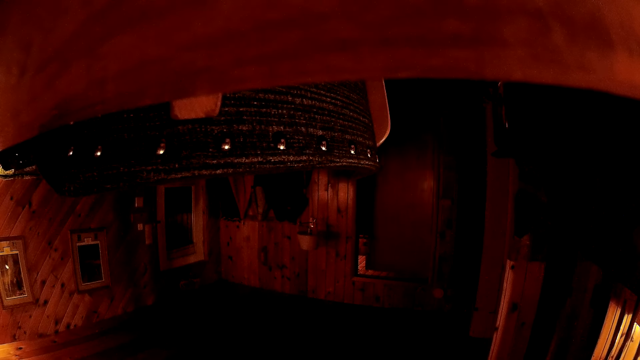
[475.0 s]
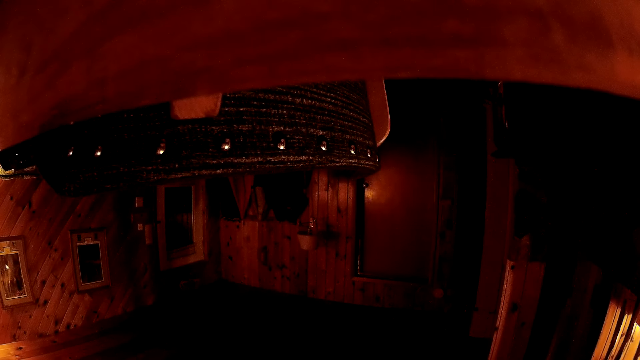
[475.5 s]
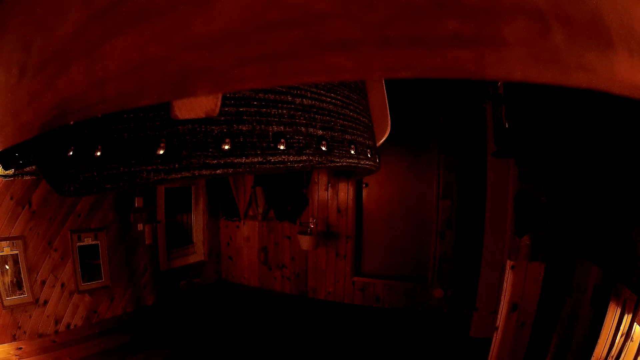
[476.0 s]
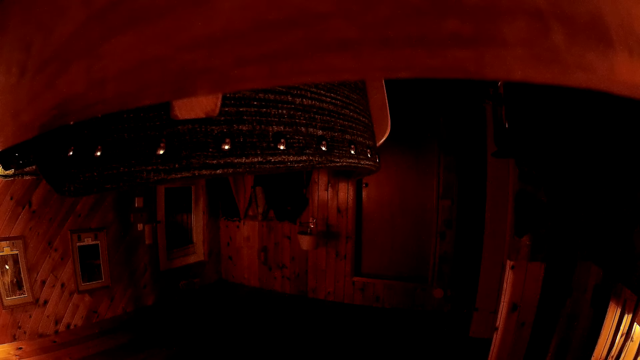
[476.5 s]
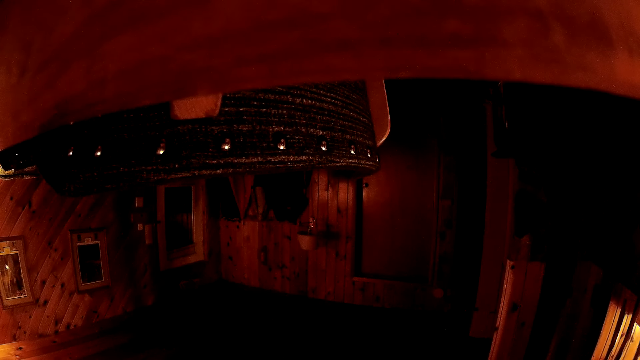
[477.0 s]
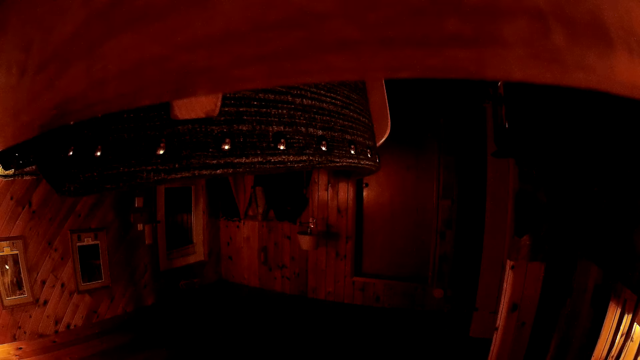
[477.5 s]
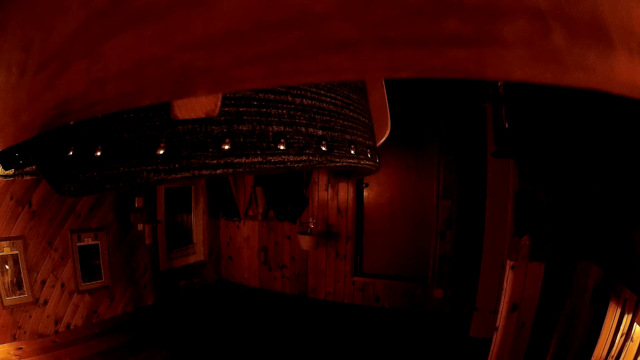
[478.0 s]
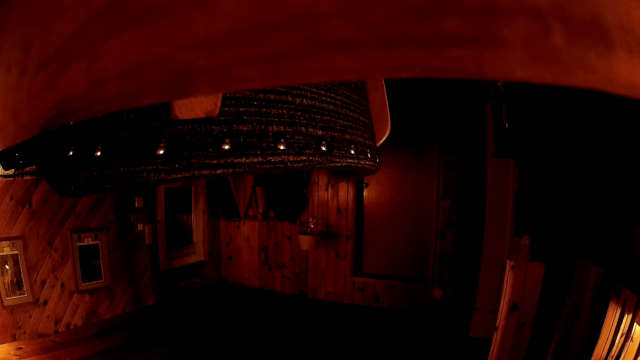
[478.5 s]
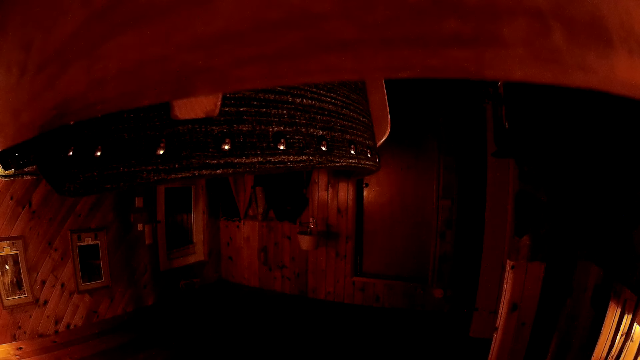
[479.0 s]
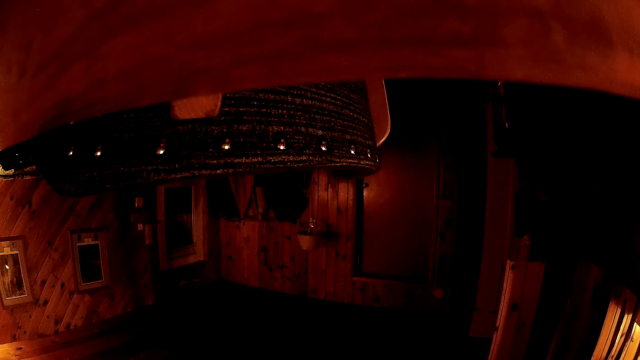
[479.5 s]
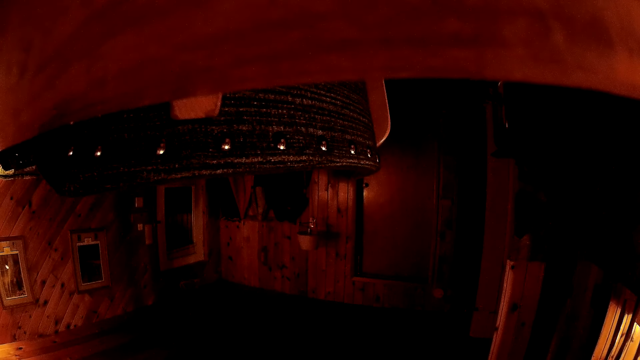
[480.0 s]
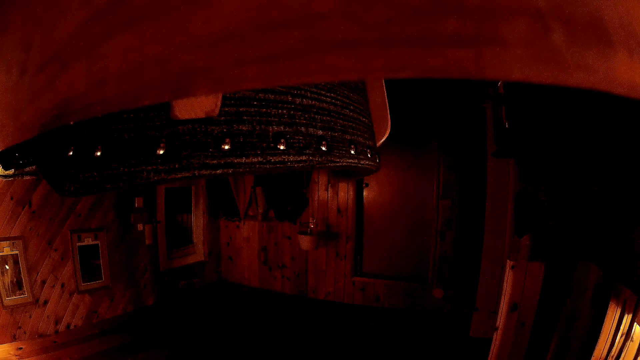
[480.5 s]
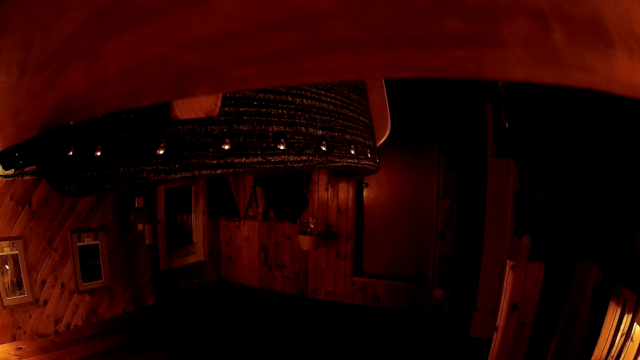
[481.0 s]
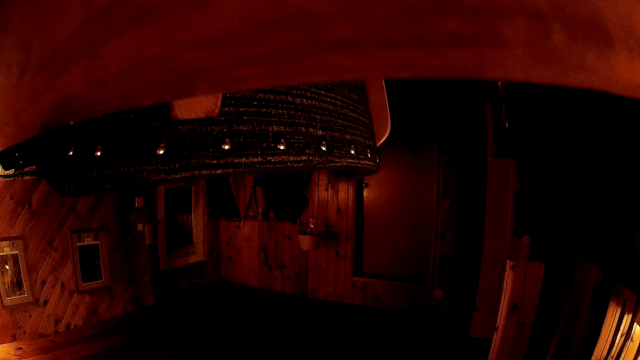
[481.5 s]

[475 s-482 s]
The camera wearer does something.

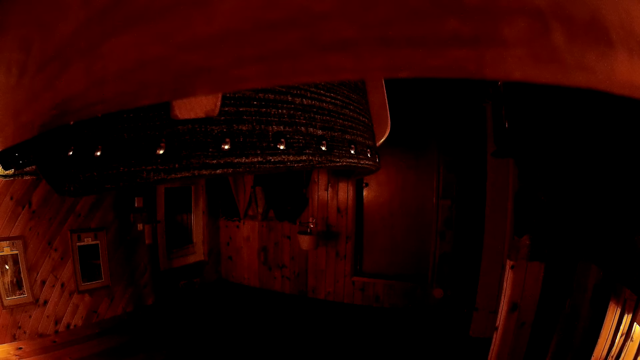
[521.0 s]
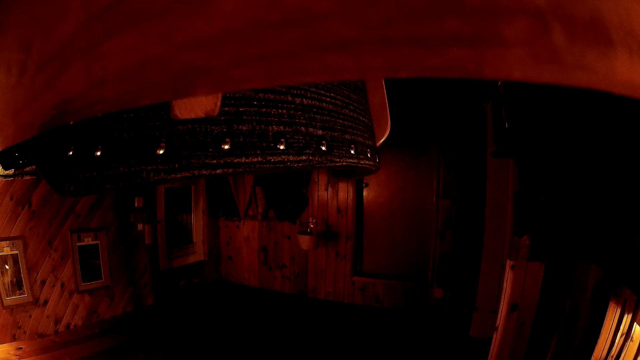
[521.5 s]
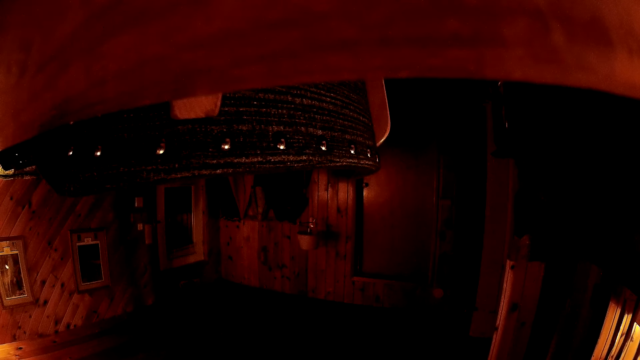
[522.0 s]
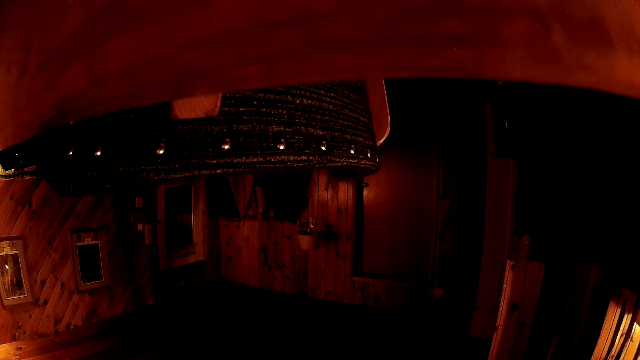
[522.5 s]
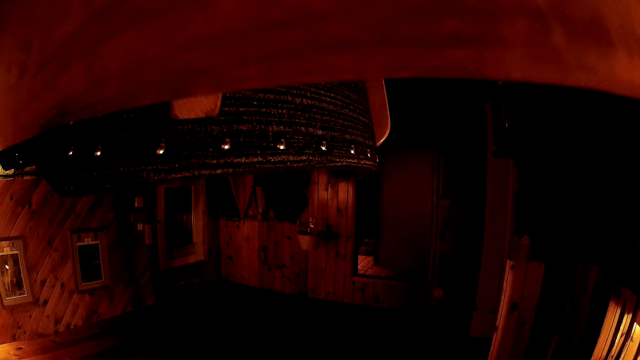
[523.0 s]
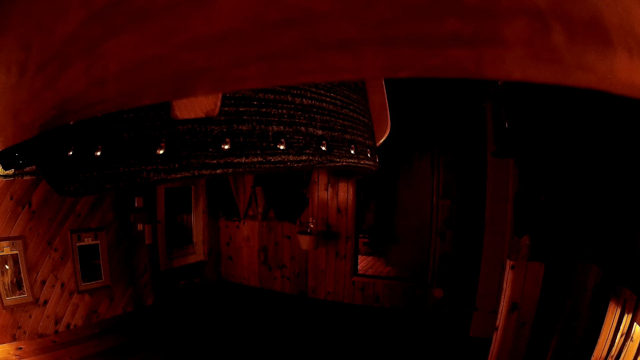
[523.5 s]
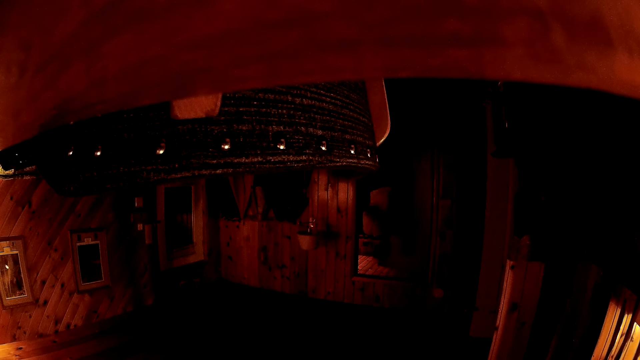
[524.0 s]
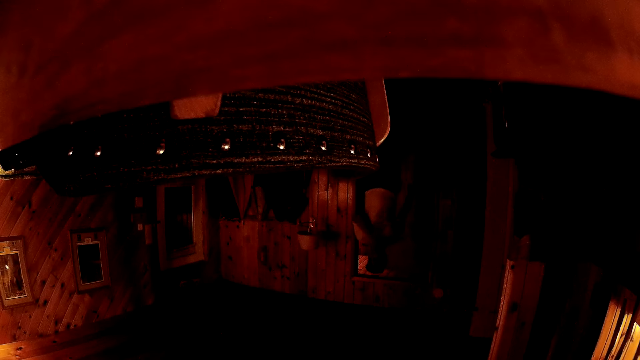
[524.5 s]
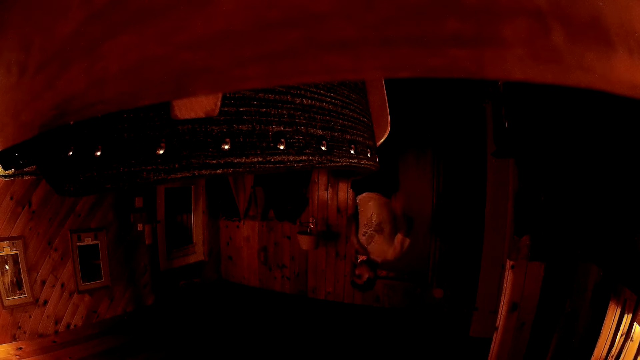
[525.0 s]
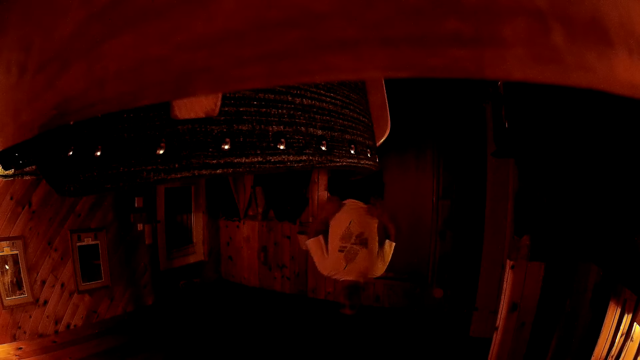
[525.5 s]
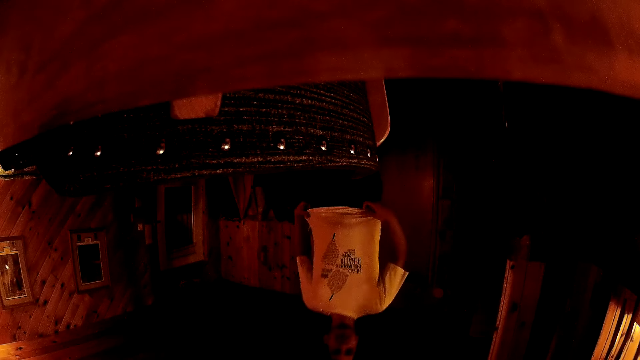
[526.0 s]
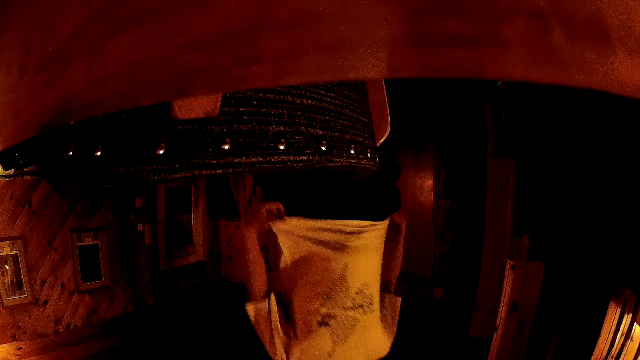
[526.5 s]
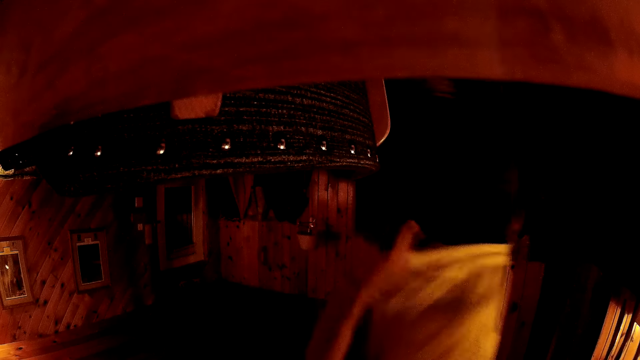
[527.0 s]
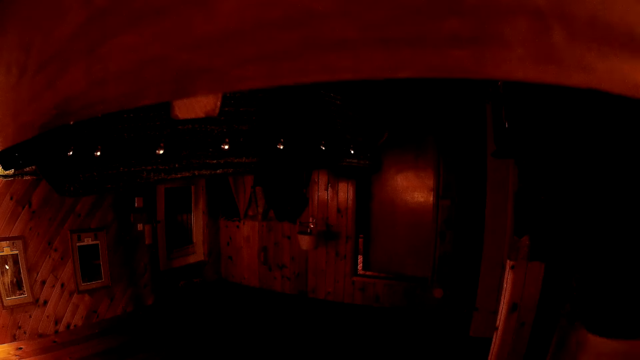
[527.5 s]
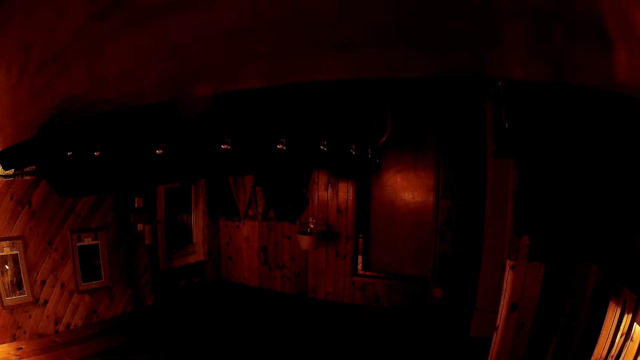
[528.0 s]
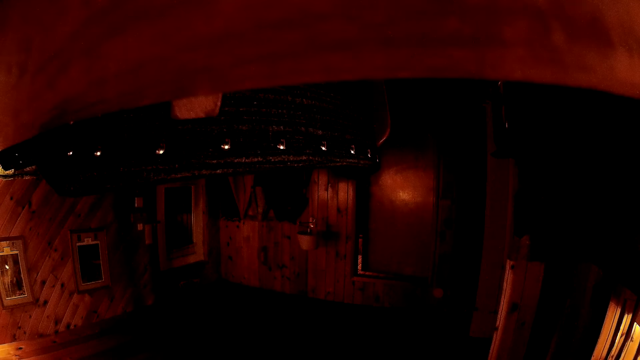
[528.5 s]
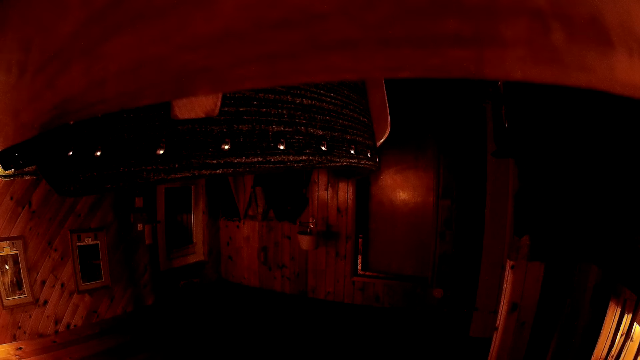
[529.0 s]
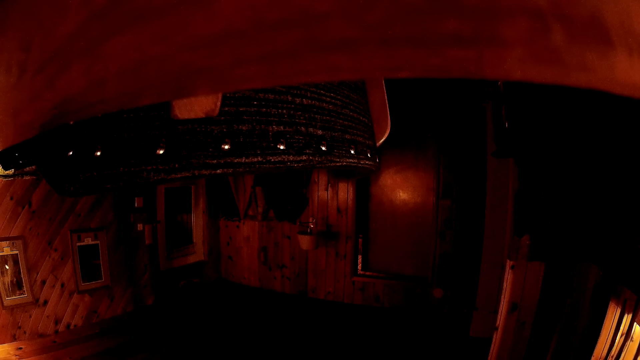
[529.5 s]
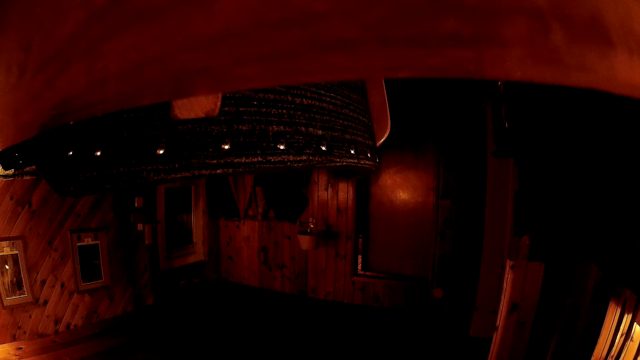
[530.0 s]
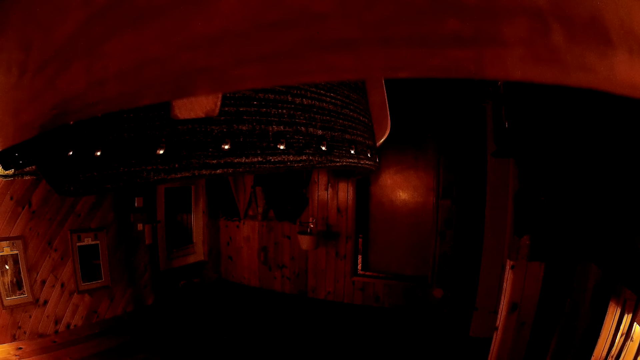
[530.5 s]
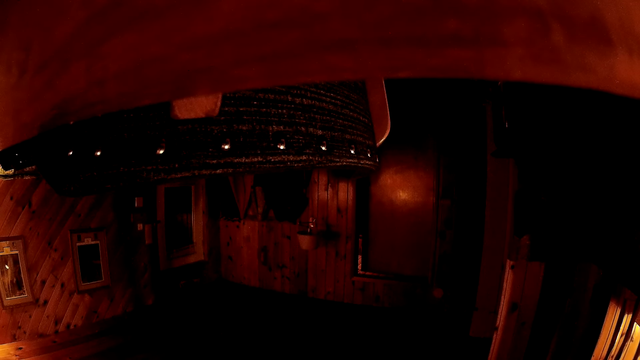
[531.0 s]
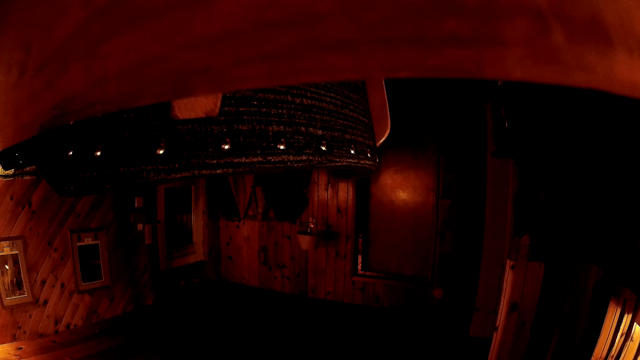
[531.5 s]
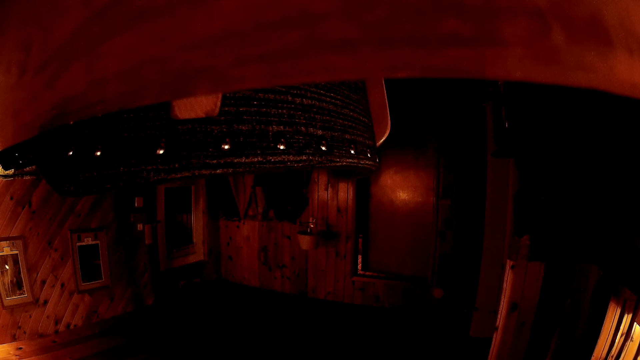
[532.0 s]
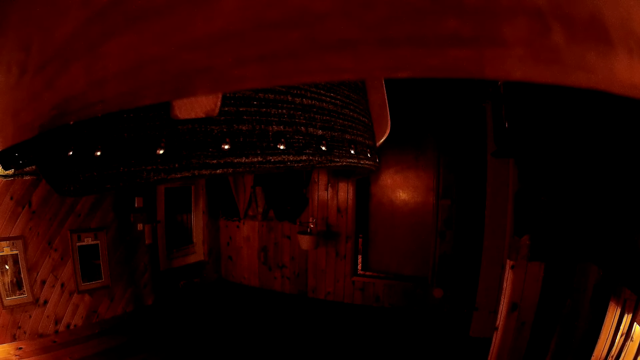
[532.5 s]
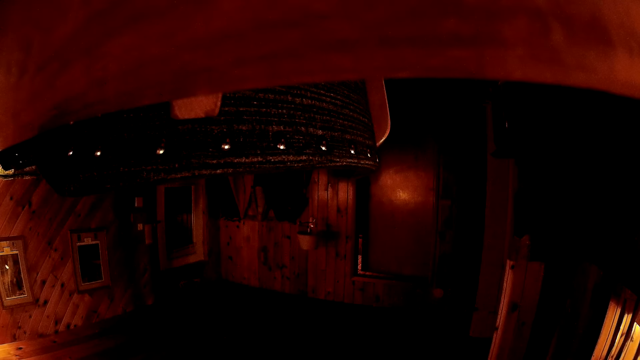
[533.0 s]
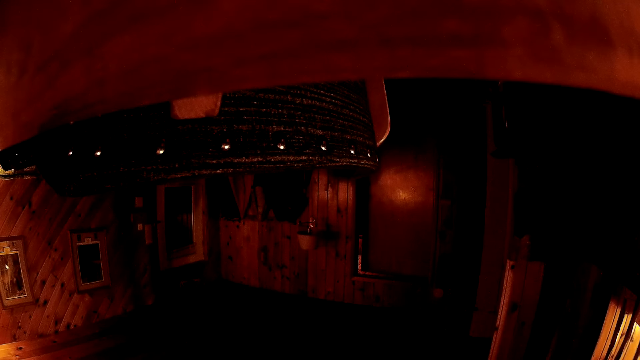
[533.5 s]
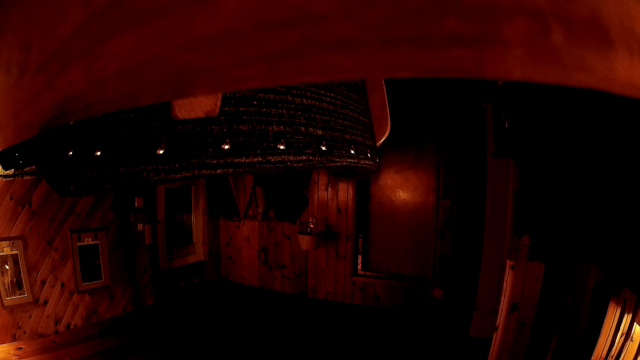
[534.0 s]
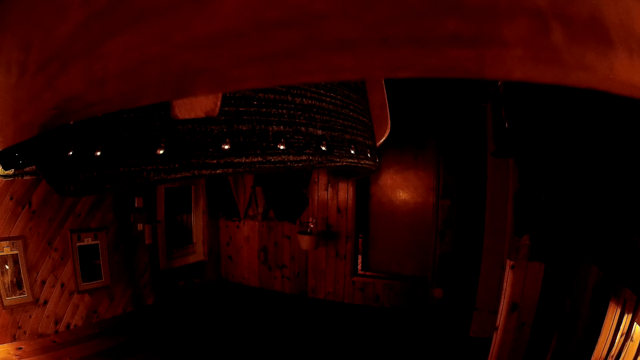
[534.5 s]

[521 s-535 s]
A man opens the door. The man walks around the room and stretches his cloth. The camera wearer does something.
